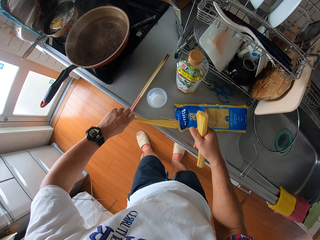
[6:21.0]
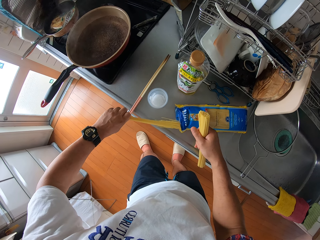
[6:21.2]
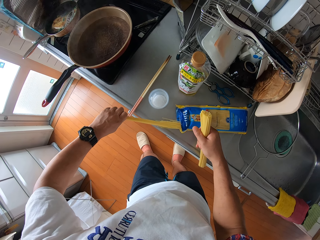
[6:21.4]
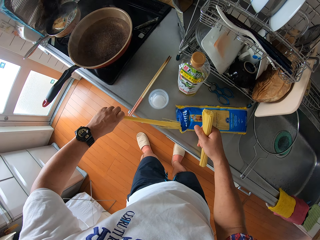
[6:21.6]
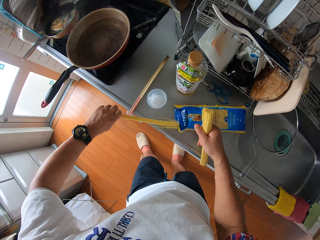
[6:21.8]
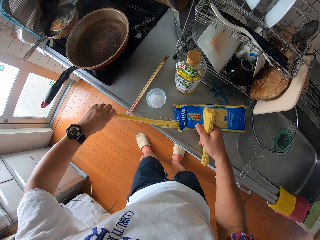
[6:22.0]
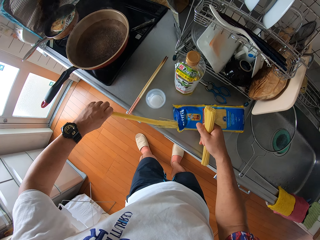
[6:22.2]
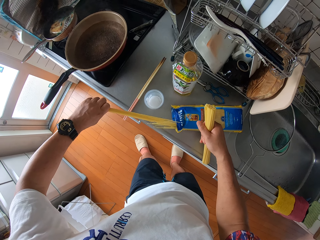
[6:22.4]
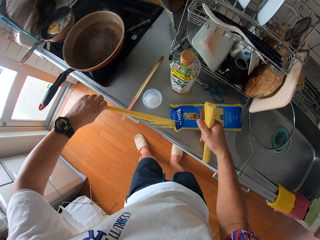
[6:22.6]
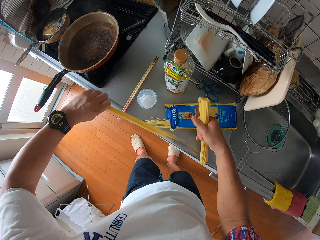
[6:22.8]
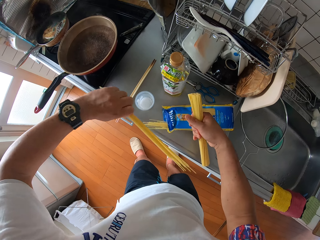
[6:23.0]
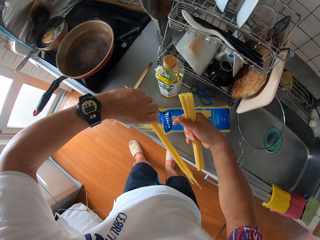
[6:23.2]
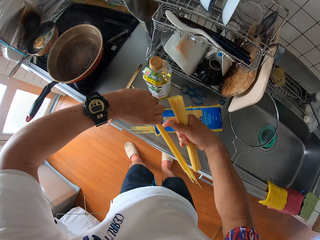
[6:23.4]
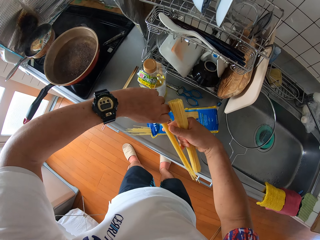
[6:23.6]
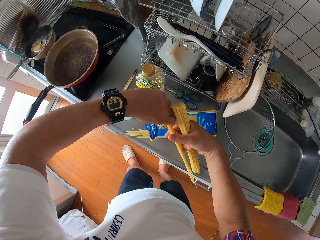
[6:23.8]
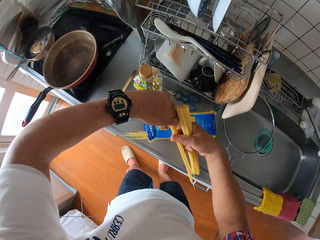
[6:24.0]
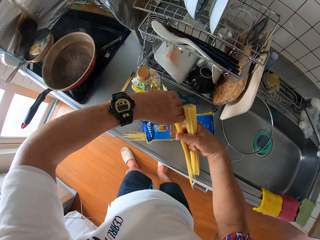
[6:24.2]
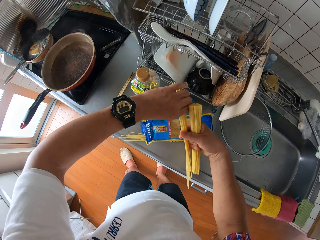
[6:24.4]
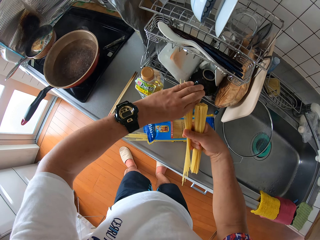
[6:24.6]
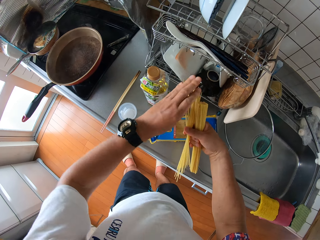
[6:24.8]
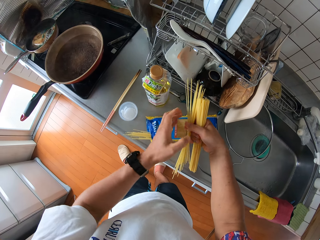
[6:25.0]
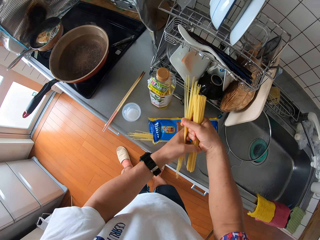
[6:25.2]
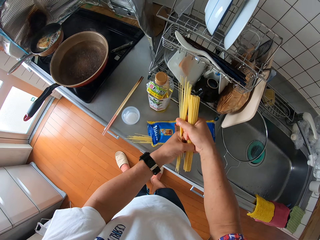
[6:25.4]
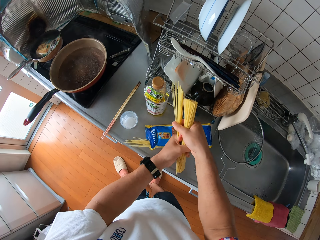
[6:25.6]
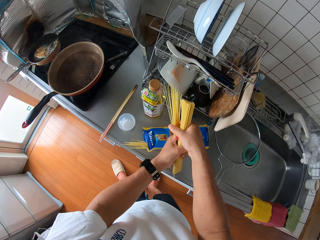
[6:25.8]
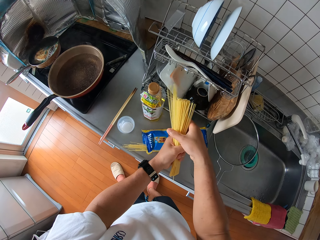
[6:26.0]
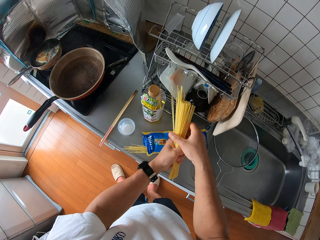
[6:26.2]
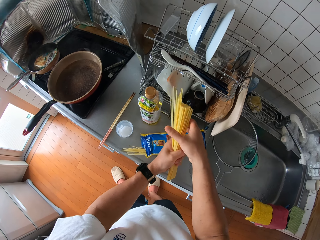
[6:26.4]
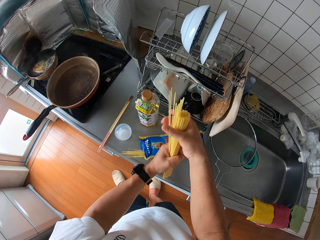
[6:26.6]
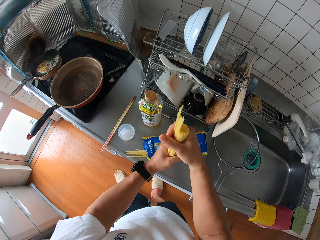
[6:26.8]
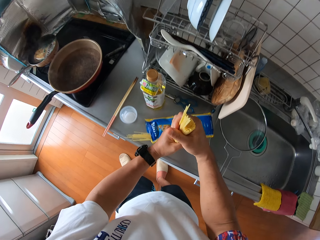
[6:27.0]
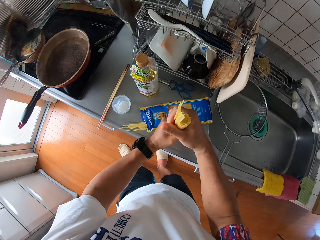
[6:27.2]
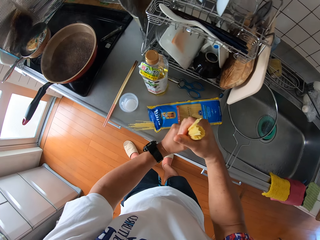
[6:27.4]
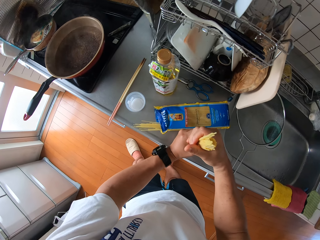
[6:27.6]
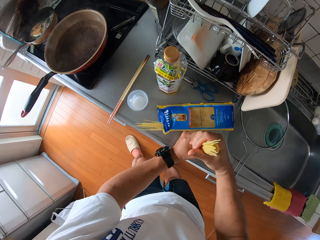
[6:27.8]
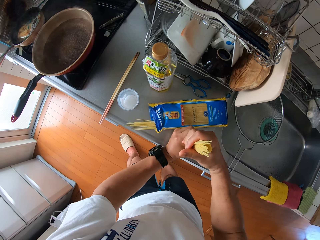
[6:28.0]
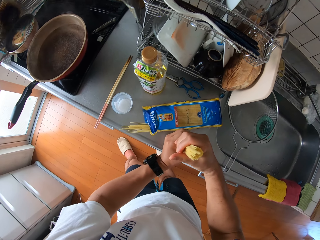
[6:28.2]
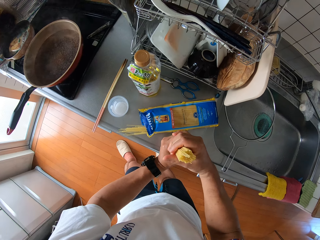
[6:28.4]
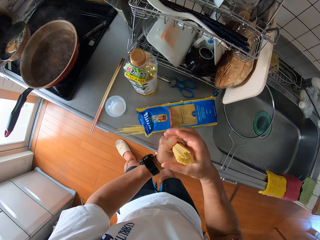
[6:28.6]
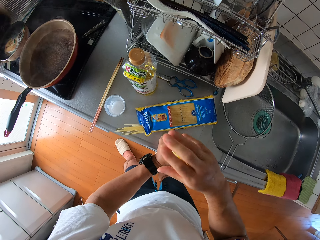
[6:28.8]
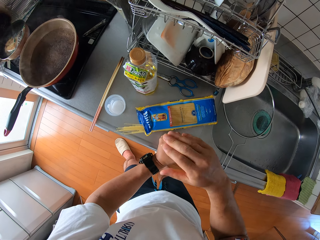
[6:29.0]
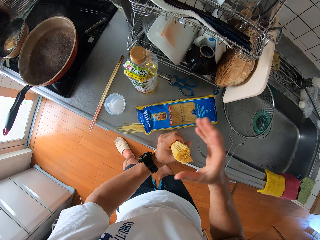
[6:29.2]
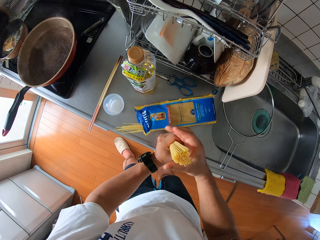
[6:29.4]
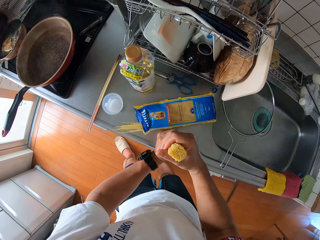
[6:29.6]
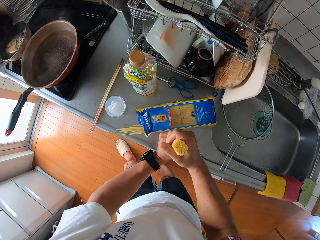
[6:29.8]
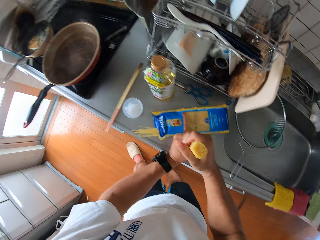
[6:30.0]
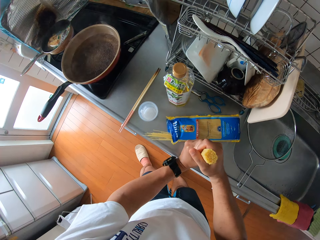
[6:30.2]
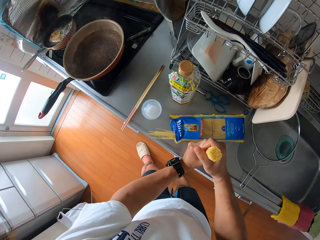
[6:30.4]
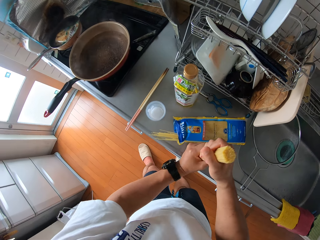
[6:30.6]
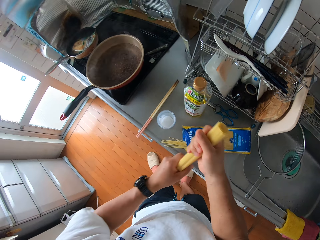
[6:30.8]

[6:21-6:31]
The camera wearer adds the sticks of spaghetti in his left hand to the sticks of the spaghetti in his right hand. He levels the sticks of the spaghetti on the table.

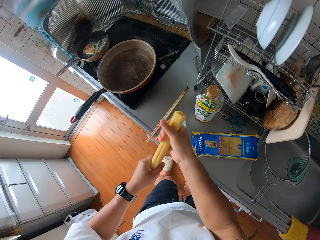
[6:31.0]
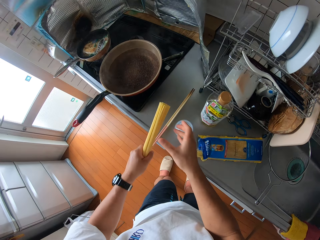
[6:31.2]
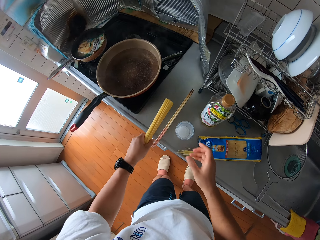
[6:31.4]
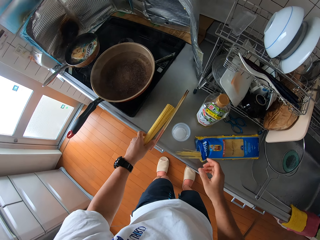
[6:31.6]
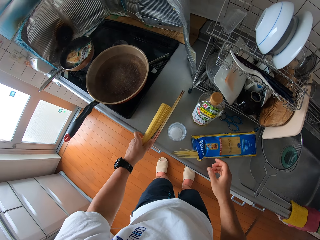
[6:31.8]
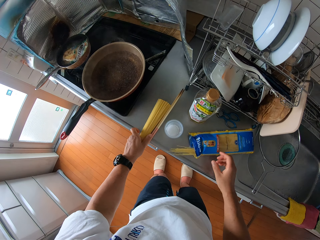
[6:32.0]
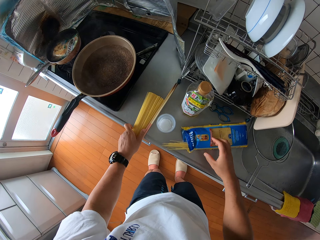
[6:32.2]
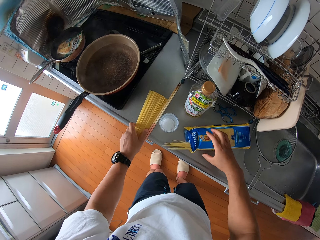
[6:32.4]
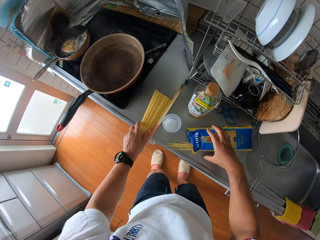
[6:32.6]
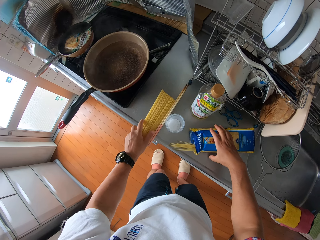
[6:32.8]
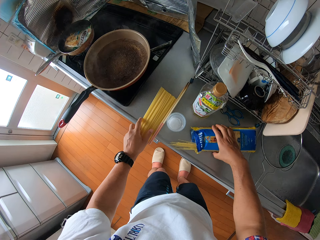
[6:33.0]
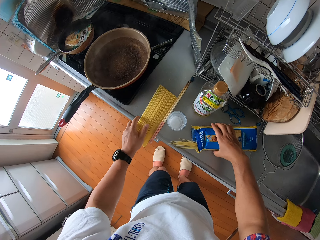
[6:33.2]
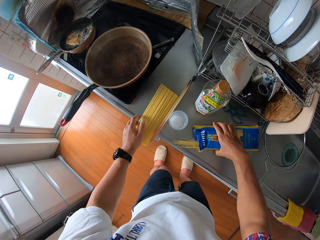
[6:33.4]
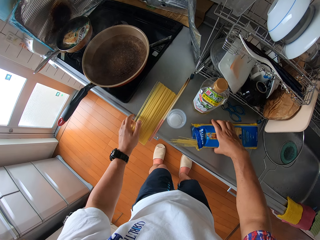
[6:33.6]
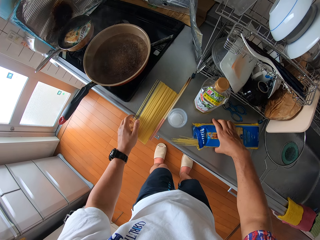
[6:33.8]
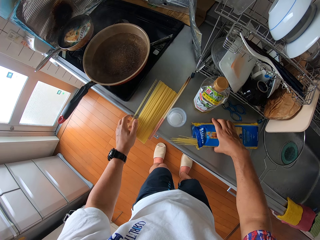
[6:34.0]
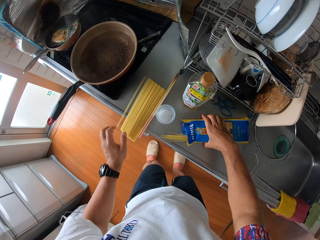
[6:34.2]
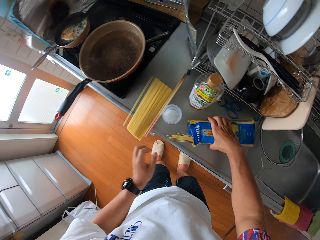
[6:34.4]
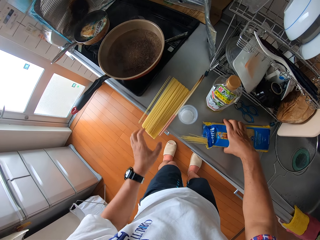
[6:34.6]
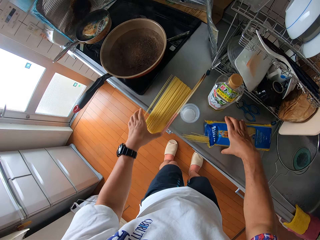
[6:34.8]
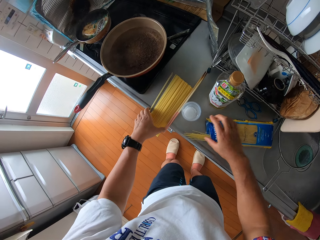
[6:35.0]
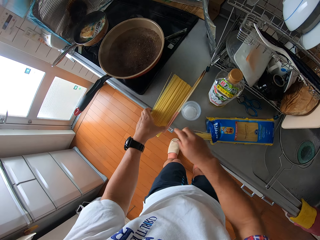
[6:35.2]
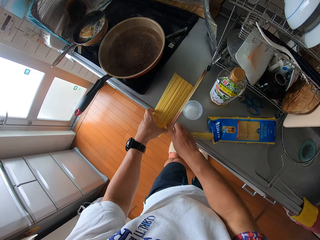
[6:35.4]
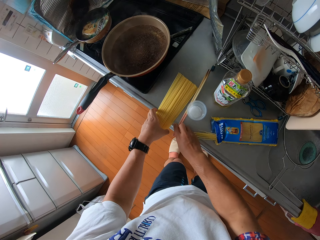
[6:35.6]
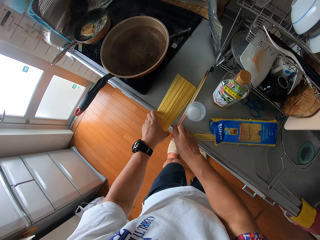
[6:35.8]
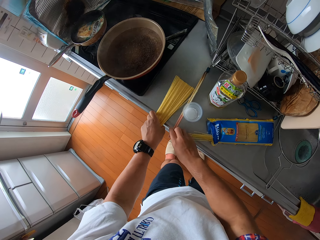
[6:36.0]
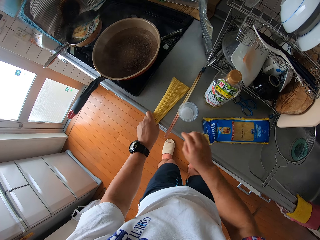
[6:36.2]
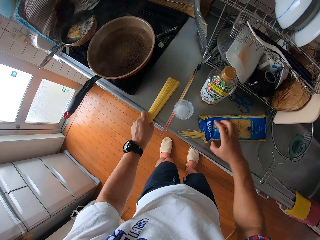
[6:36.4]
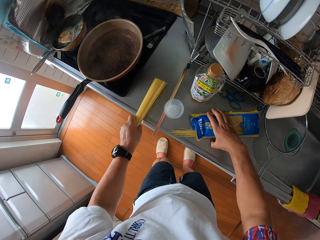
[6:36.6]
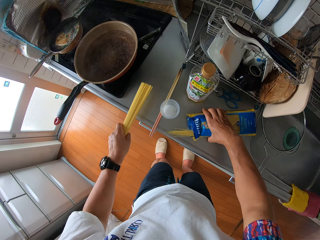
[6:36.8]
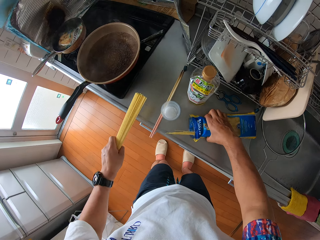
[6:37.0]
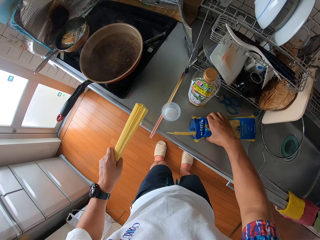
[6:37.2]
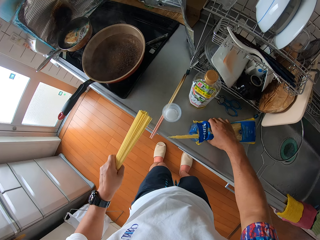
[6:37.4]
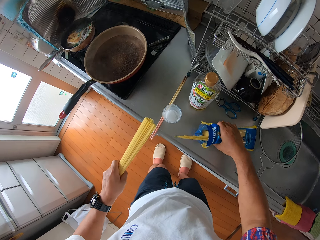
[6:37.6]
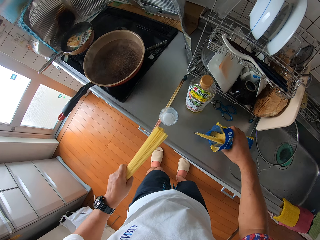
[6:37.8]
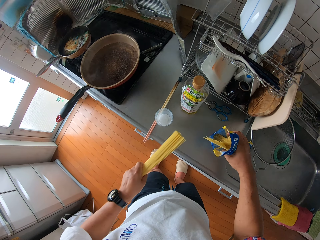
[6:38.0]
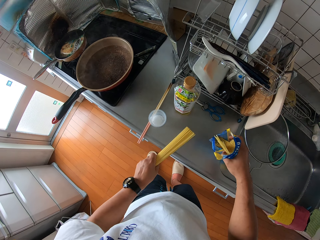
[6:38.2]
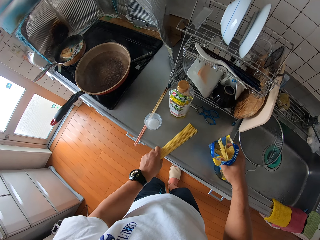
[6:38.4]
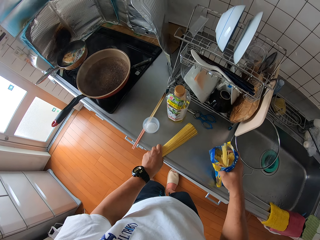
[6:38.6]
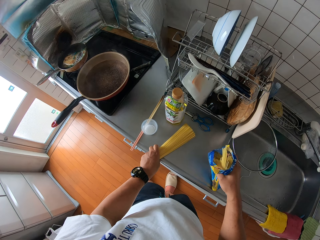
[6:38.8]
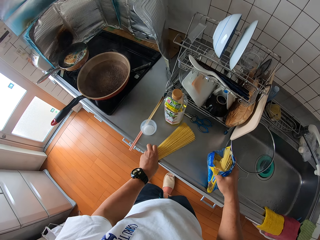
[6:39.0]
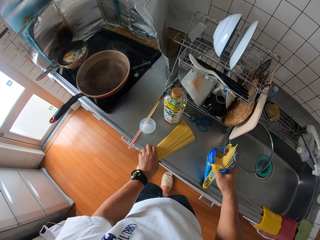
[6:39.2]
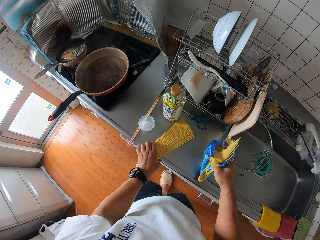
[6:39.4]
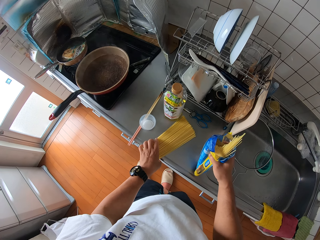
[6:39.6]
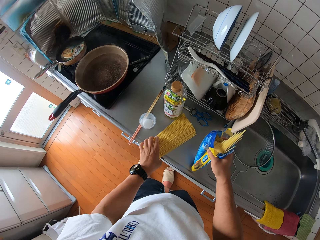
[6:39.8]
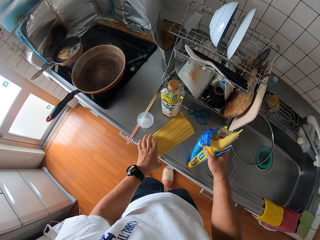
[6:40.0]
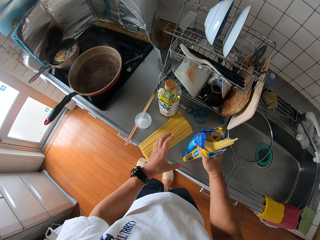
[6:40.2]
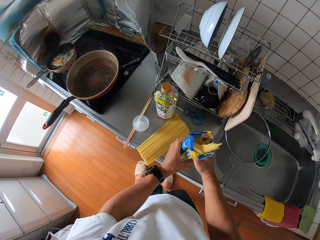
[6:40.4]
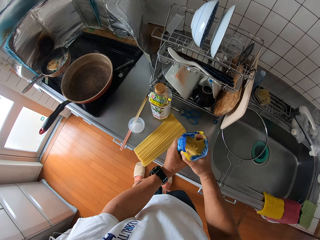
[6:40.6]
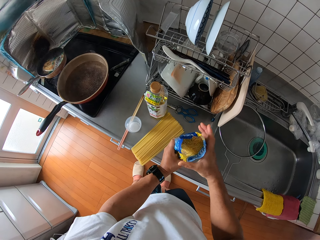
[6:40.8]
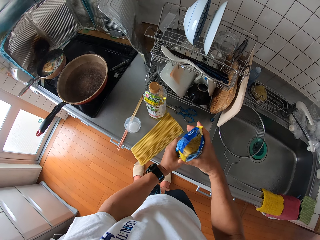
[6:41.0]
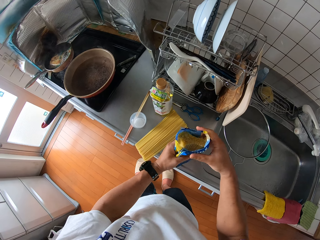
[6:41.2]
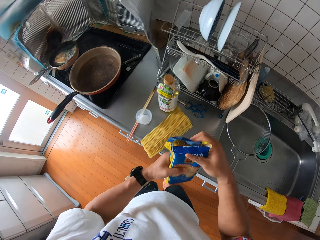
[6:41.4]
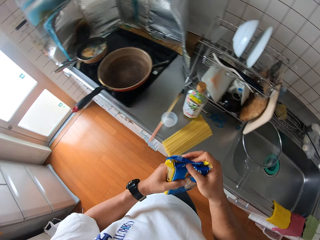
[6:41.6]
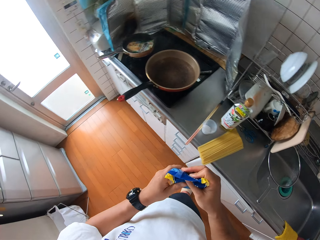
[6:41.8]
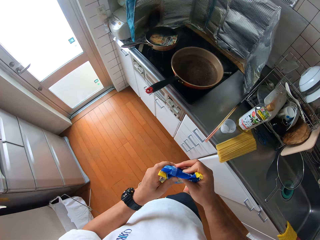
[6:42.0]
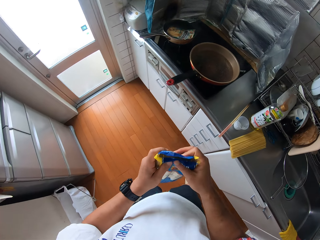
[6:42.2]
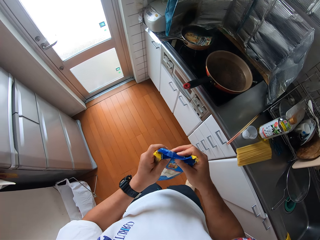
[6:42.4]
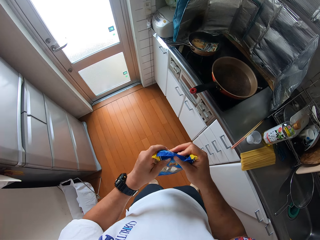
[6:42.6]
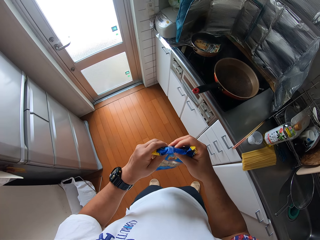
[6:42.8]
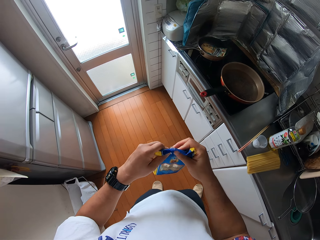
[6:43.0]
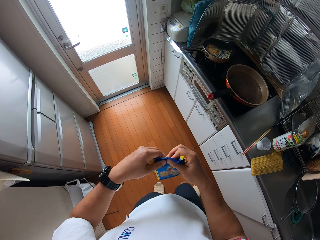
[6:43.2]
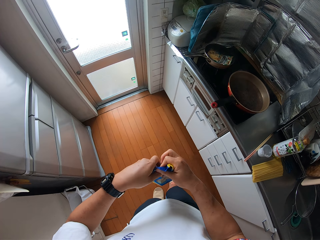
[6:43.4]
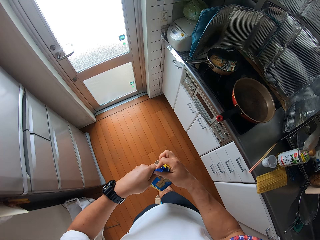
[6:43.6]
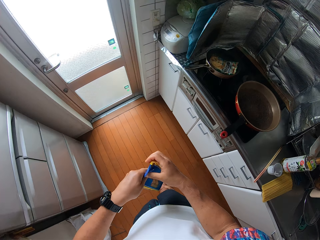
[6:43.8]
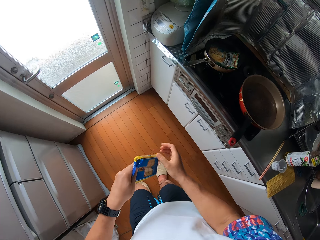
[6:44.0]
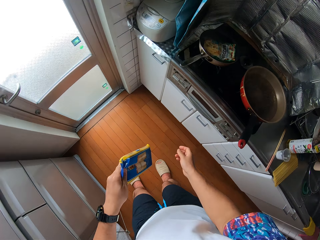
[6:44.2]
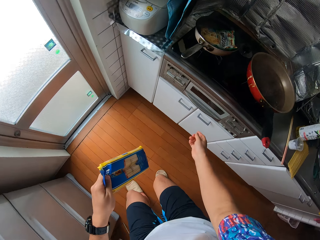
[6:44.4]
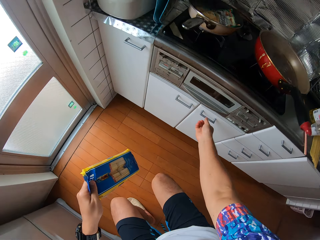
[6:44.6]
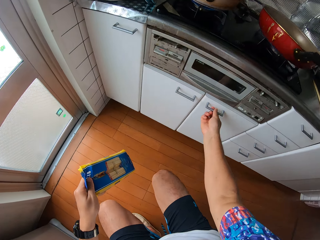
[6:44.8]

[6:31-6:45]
The camera wearer places the sticks of spaghetti in his left hand on the table. He holds the pack of spaghetti on the table with his right hand. He picks up the sticks of spaghetti from the table with his left hand. He places the sticks of spaghetti in his left hand on the table. He picks up the pack of spaghetti from the table with his right hand. He stands the pack of spaghetti on the table. He arranges the pasta in the packet. He covers the pack of spaghetti with both his hands.
